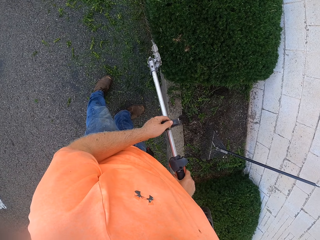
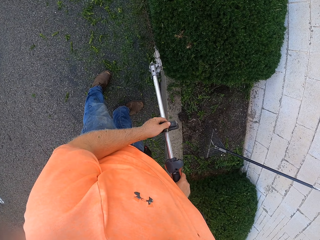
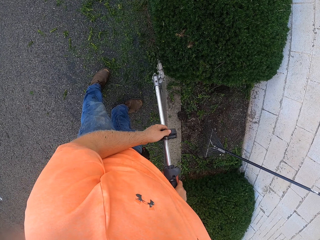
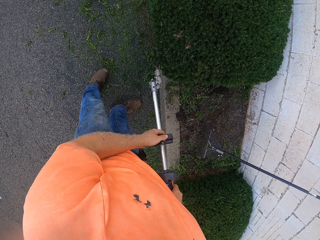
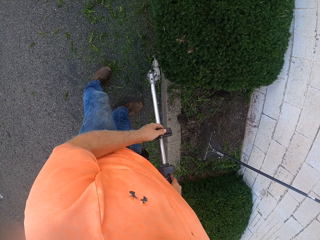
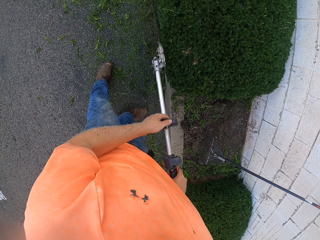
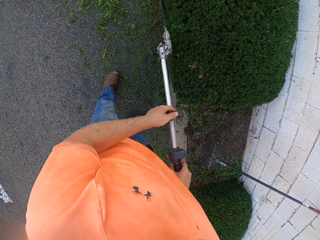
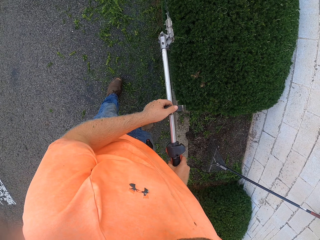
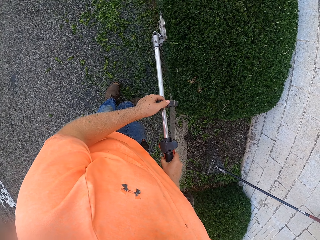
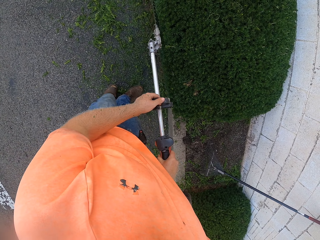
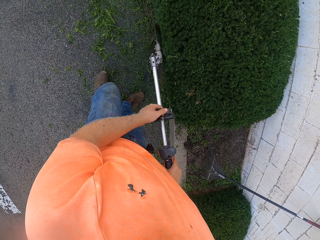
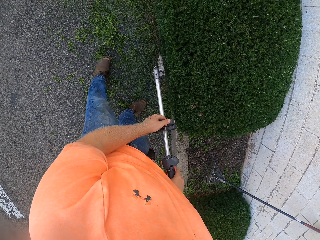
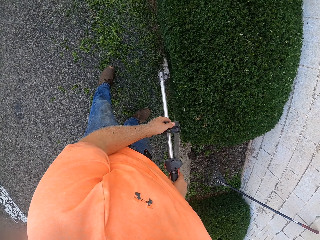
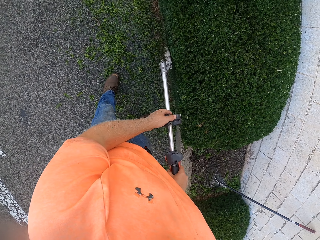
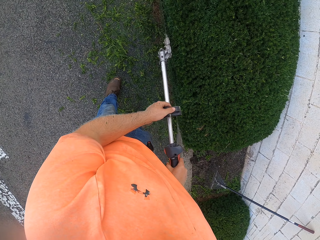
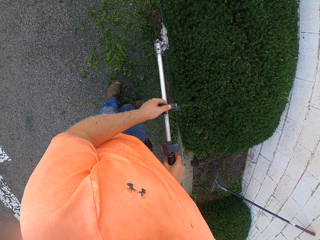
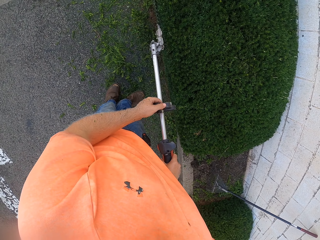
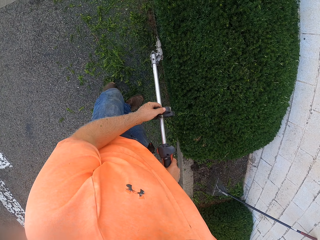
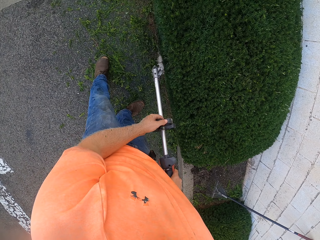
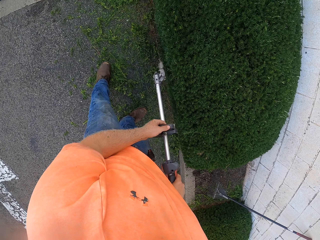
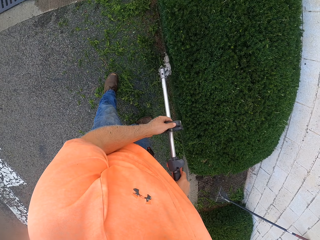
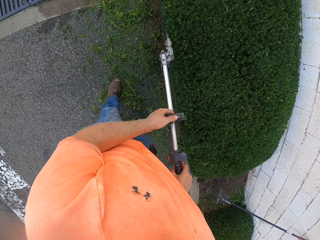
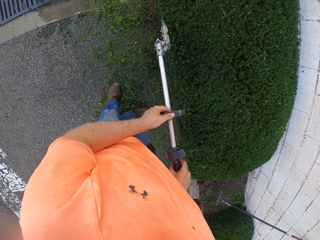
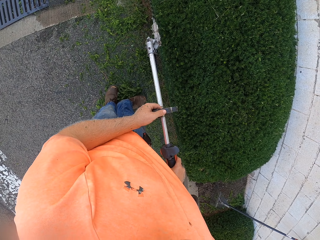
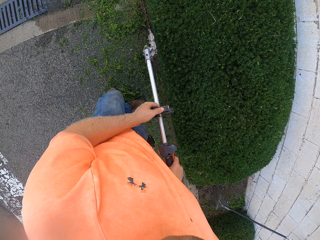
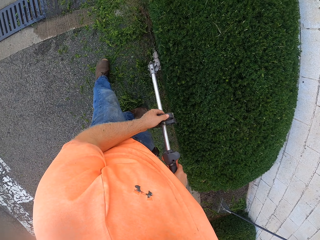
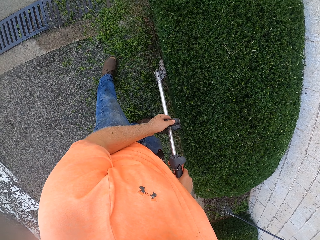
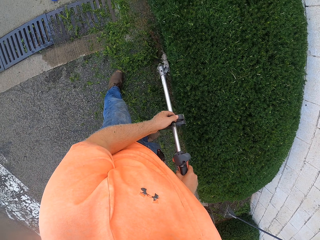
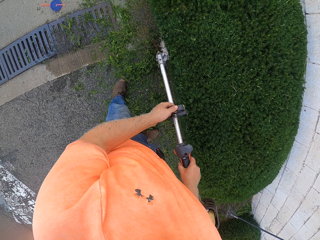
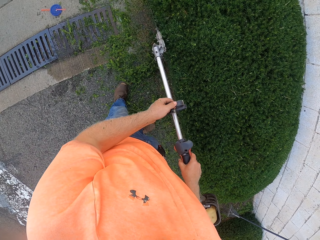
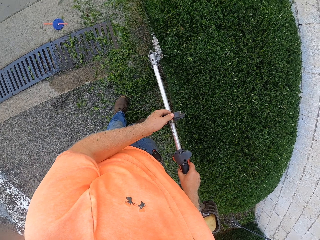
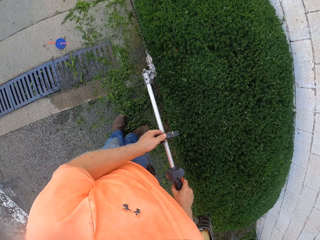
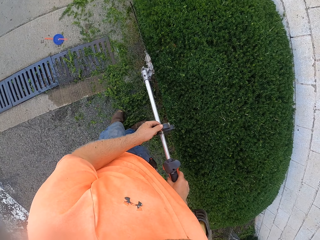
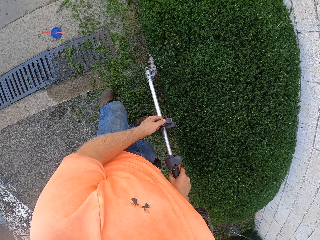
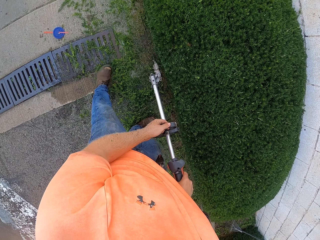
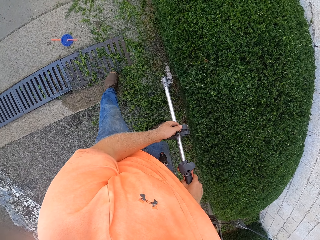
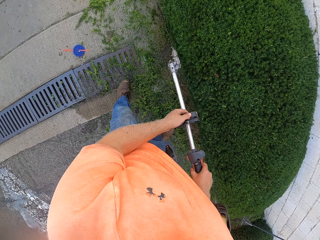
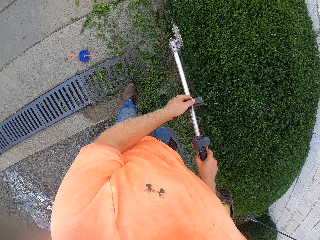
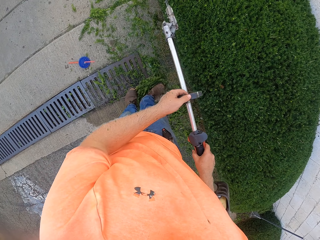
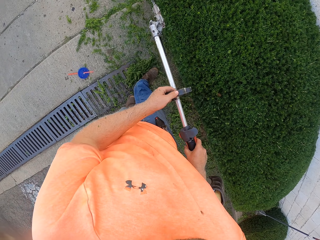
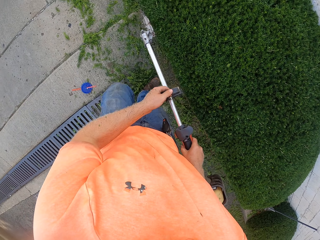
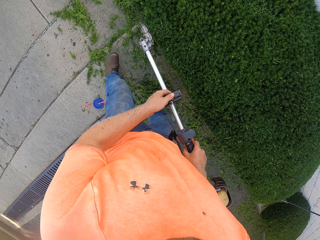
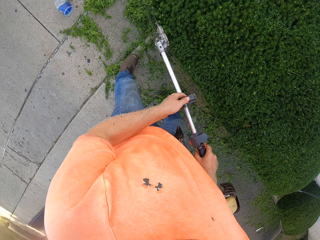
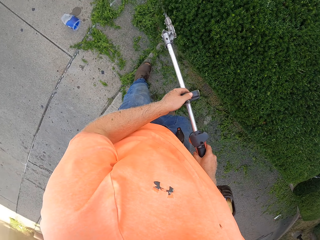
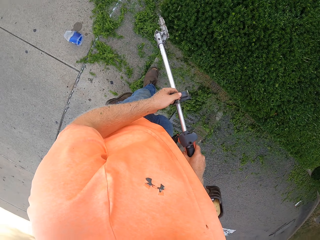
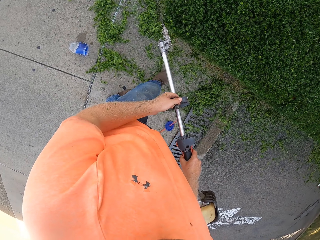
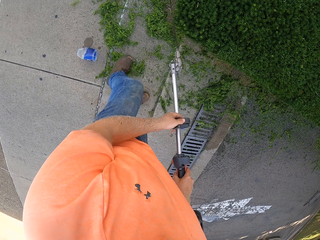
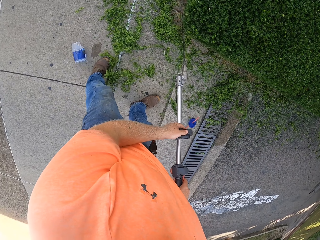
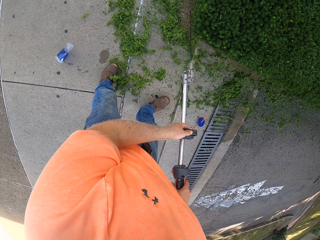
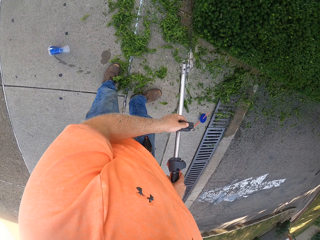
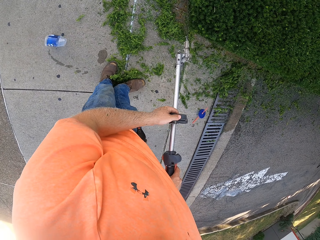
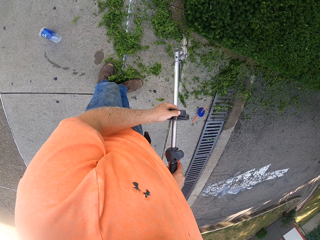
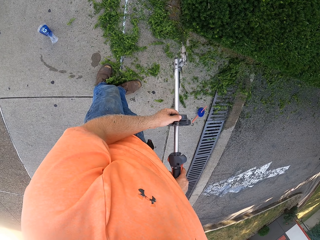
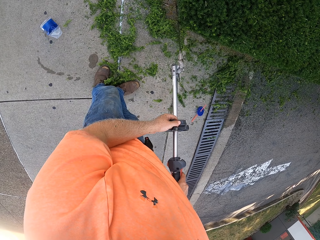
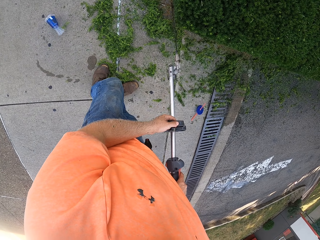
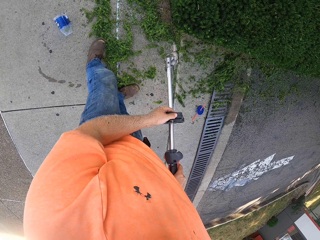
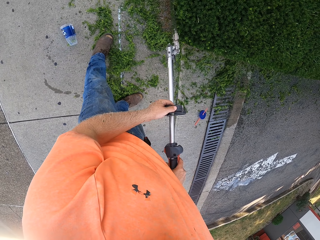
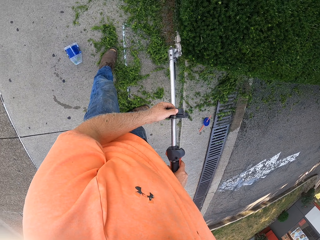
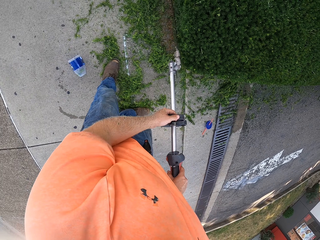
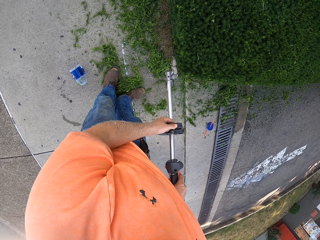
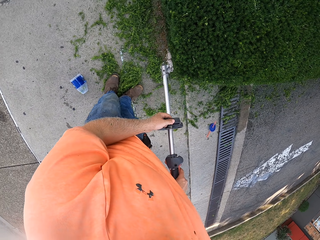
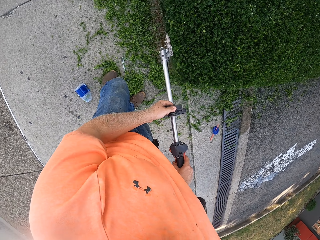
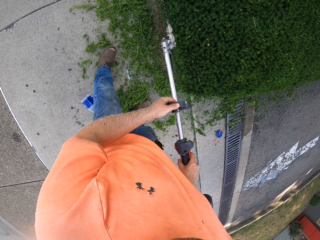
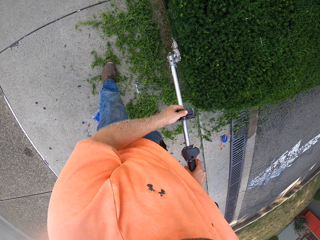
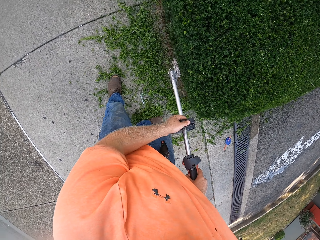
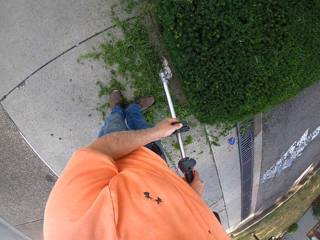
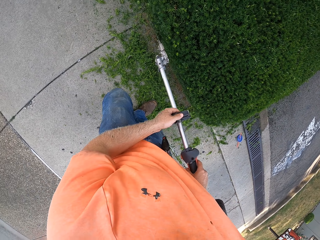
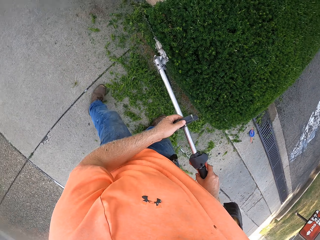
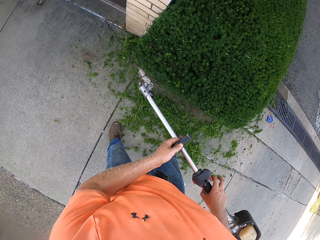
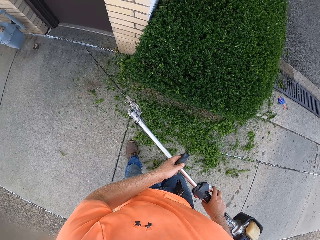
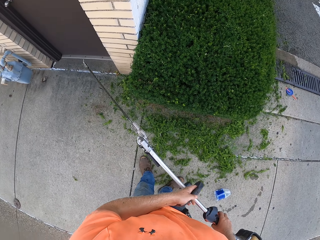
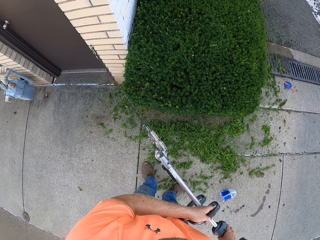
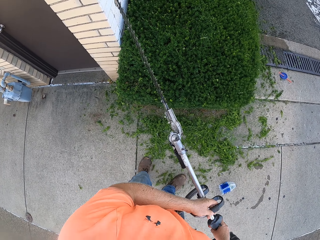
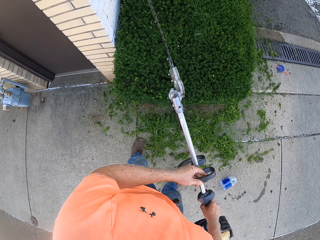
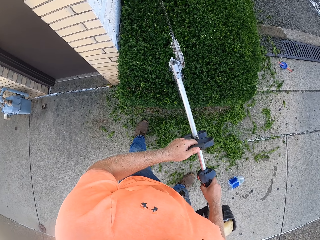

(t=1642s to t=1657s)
The camera wearer cuts the branches. He pushes the jar with his left hand.

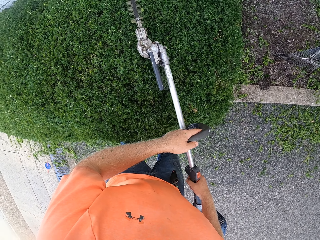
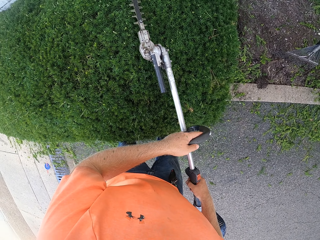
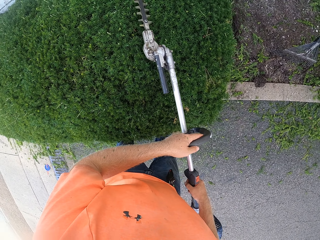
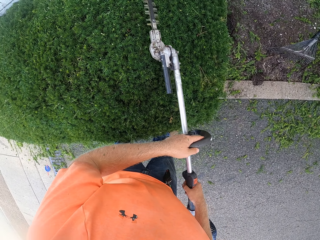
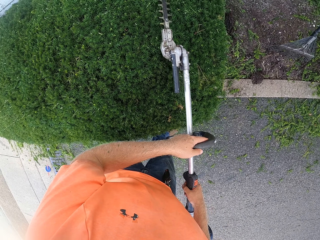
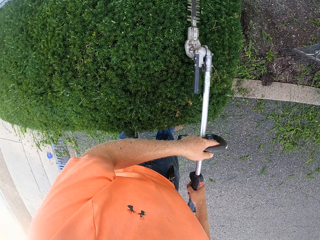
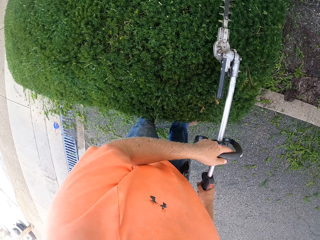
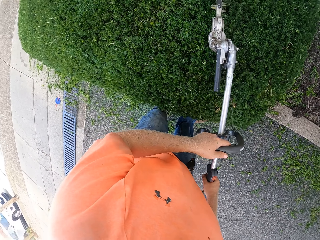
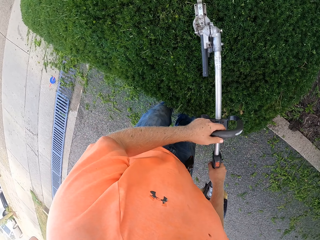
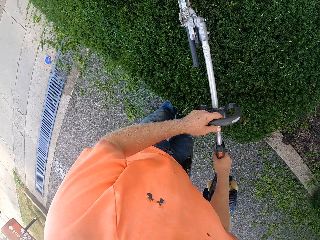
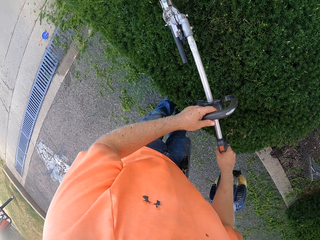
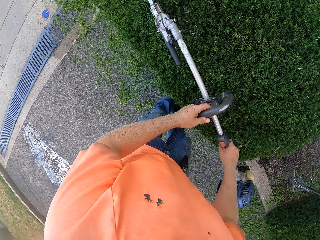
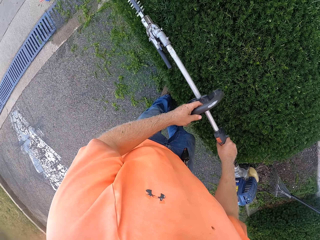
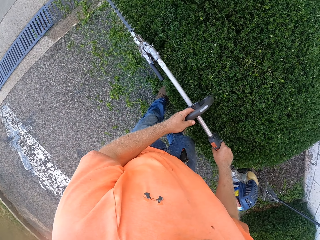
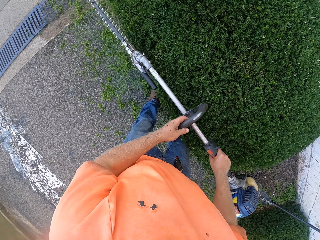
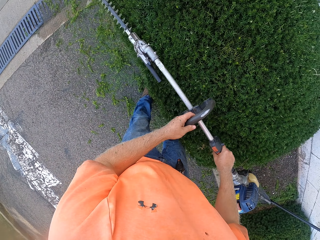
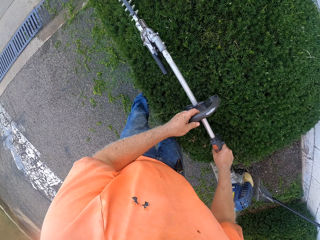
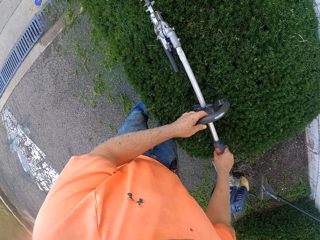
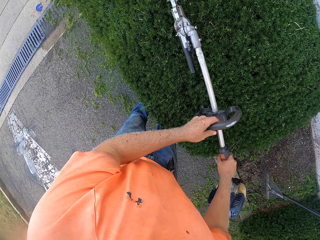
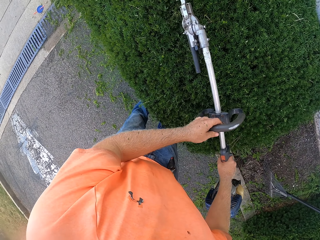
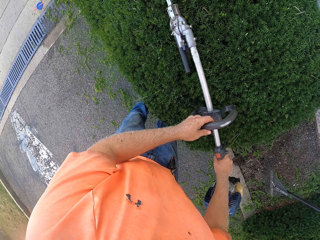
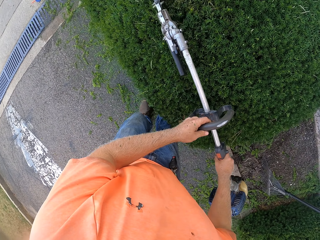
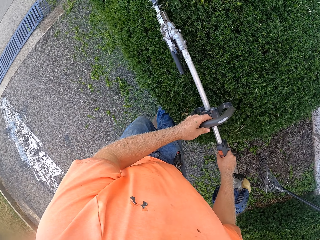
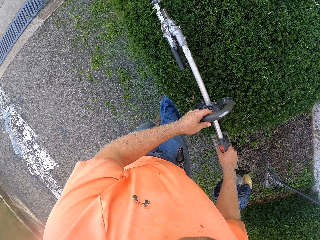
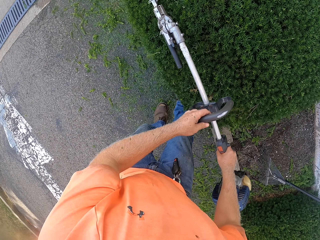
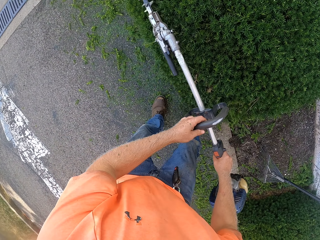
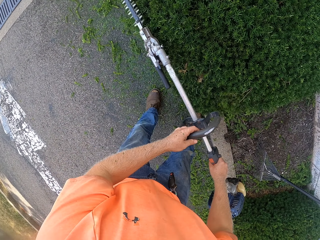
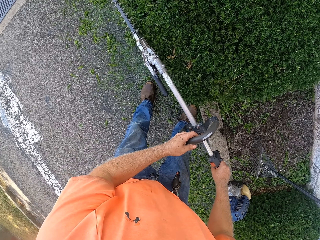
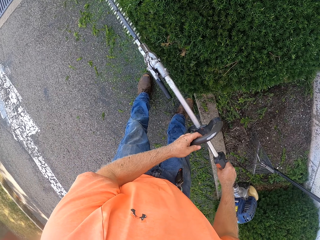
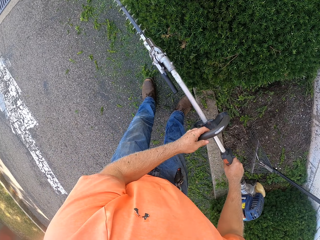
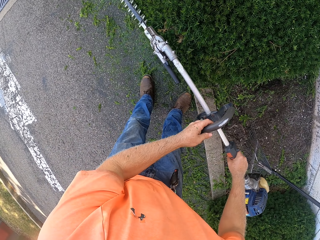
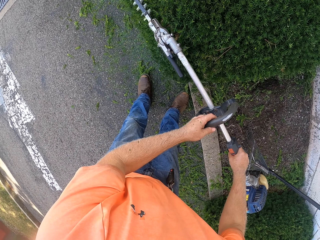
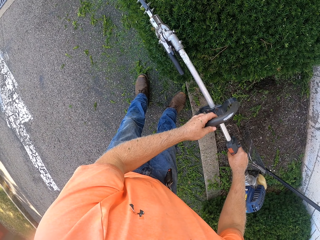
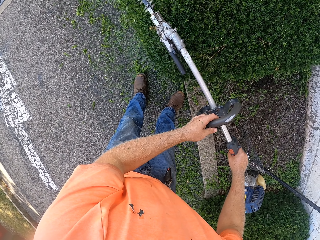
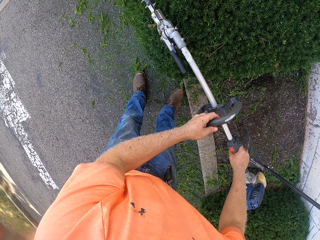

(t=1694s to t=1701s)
The camera wearer prunes the plant.
